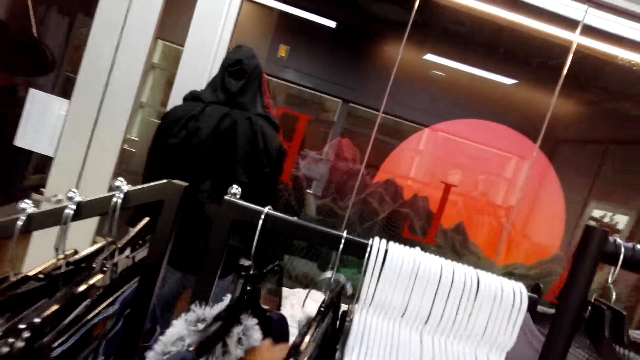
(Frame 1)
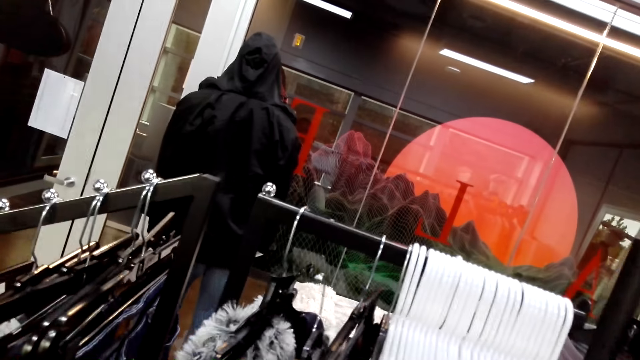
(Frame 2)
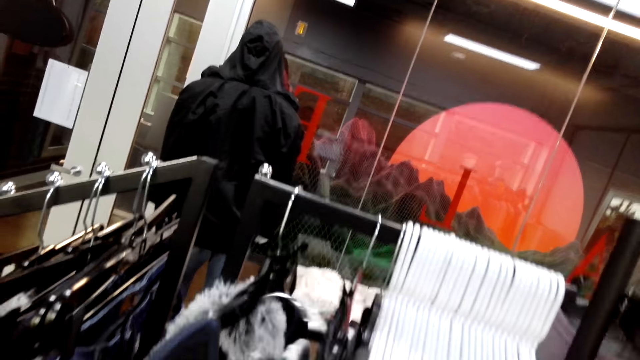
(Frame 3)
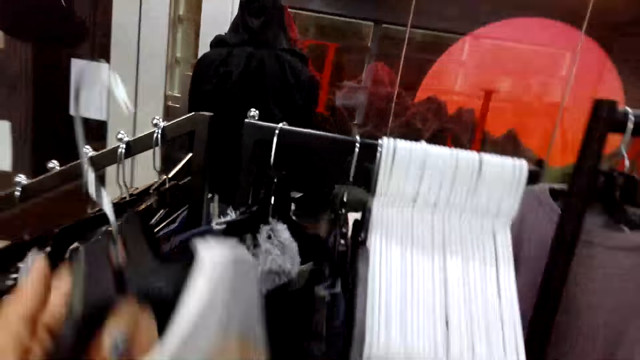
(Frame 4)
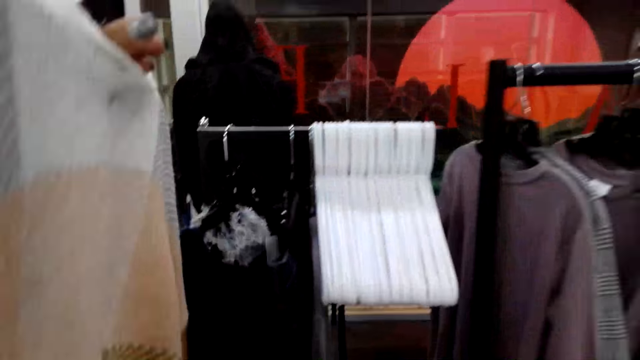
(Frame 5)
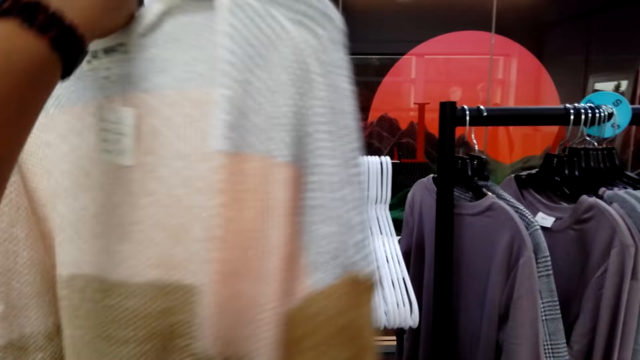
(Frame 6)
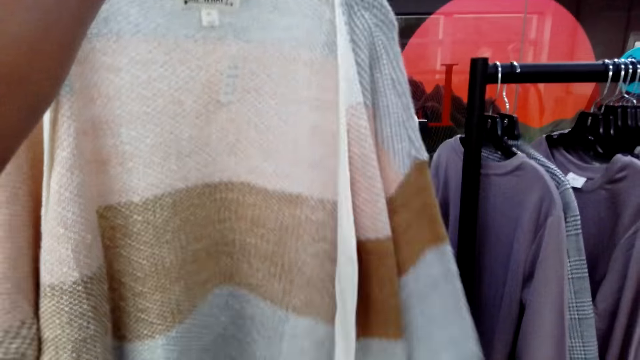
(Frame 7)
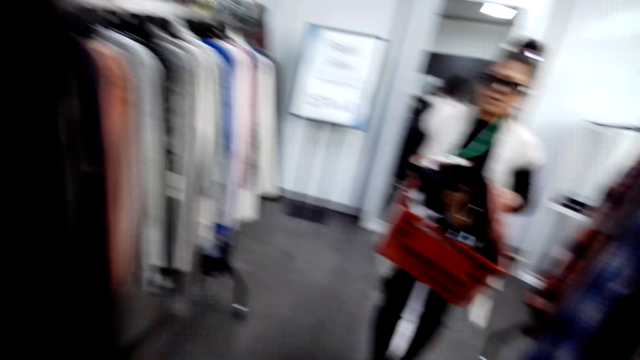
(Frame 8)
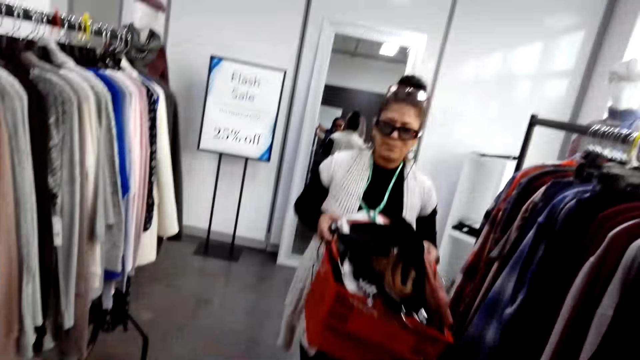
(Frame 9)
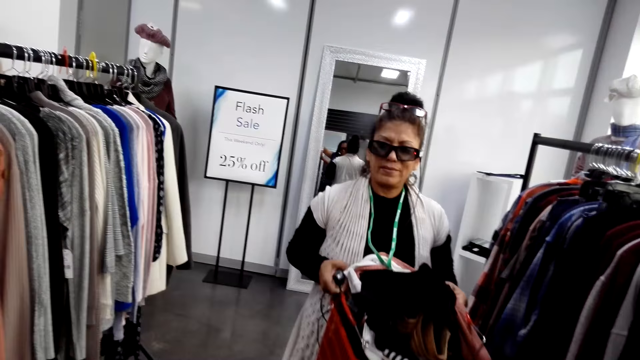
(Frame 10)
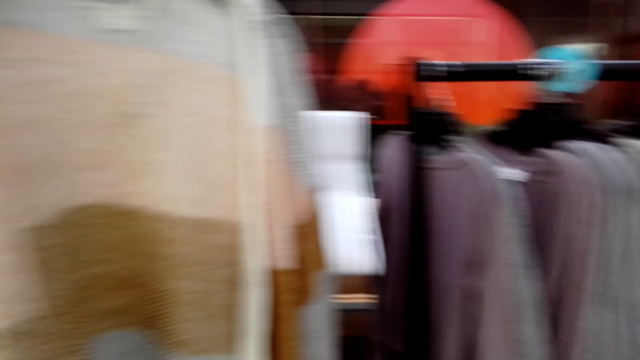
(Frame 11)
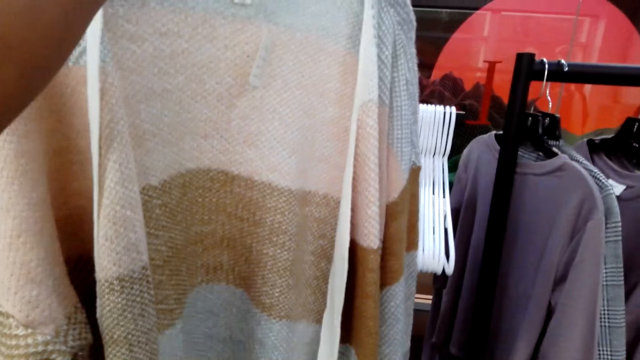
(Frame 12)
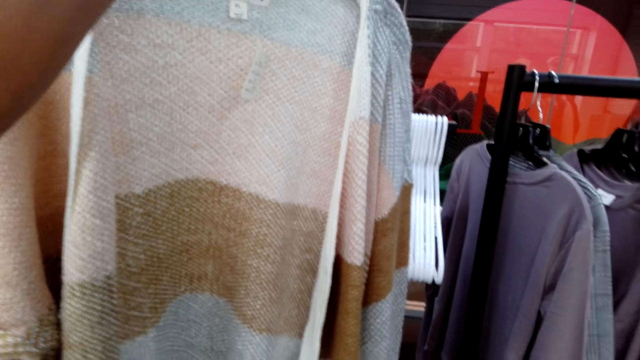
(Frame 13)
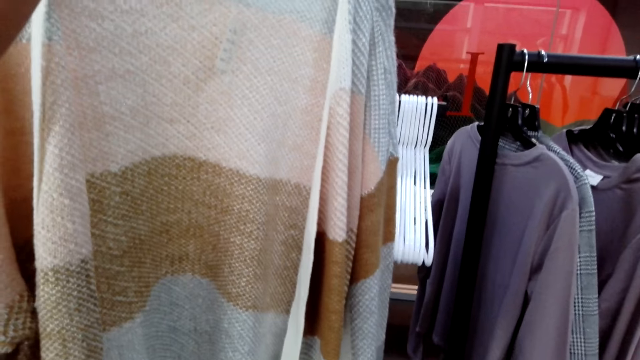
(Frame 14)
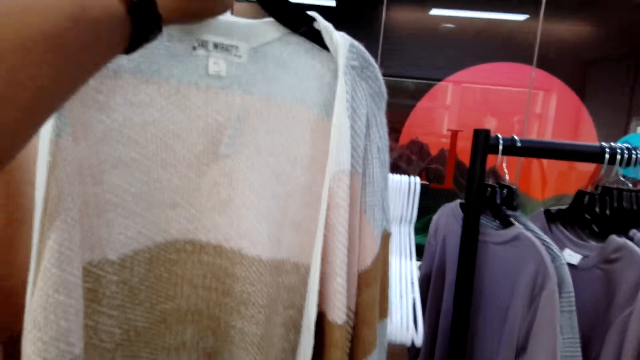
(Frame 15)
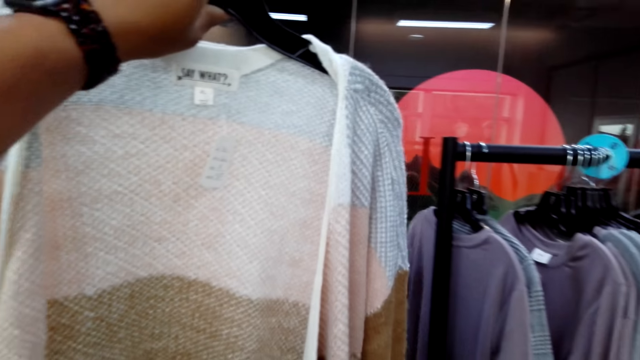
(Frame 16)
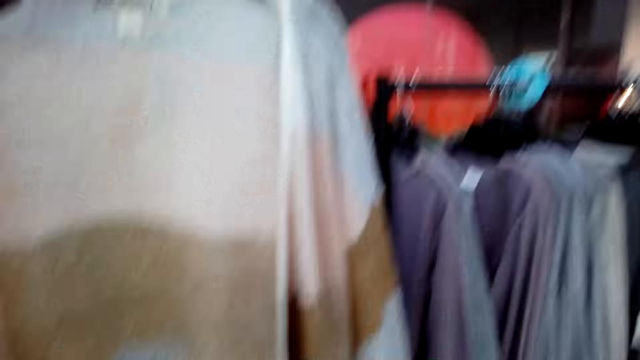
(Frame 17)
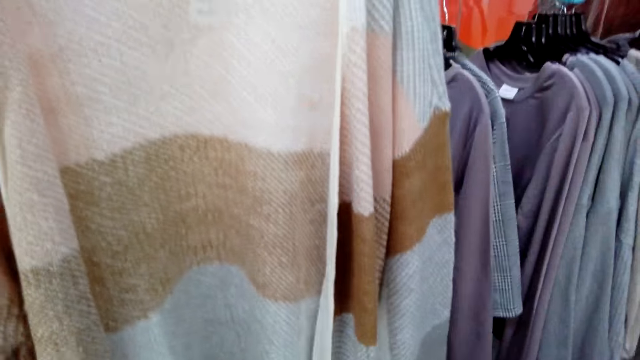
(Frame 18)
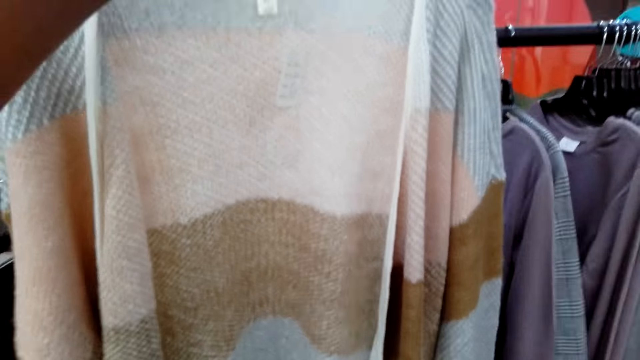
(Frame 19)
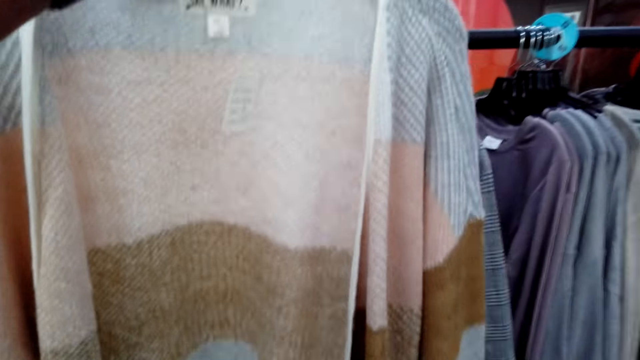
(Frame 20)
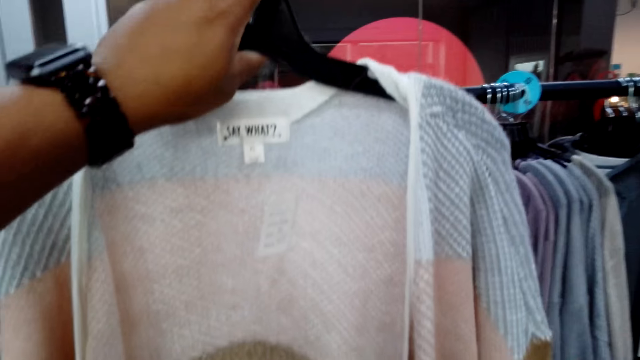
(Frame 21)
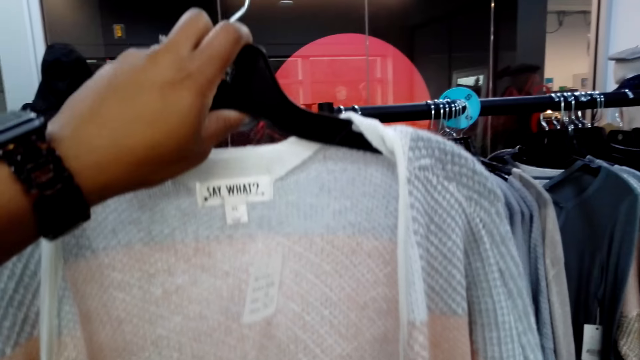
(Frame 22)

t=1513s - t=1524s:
The camera wearer picks a top sweater from the hanger. They hold a cloth on a hanger. They turn to the side. A man holds a trolley with clothes. The camera wearer turns to the side. They hold the cloth on the hanger.

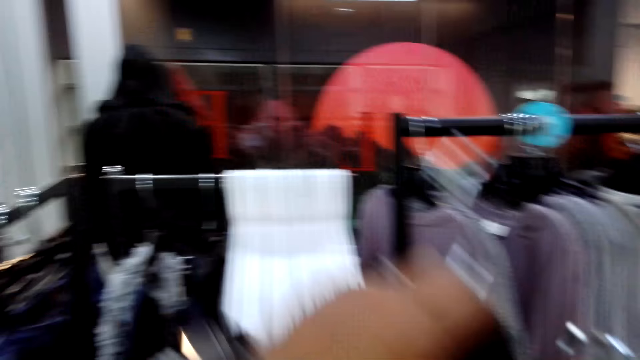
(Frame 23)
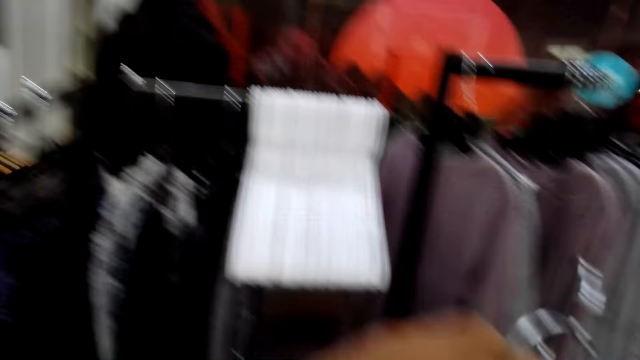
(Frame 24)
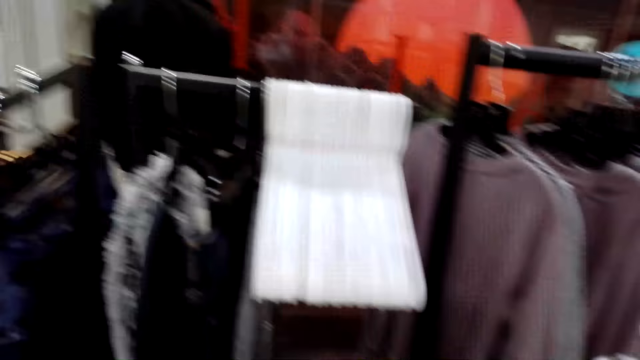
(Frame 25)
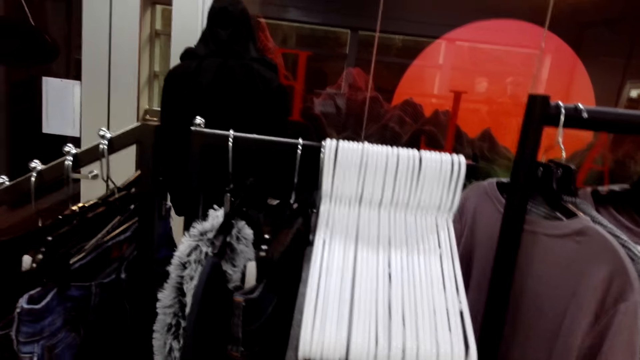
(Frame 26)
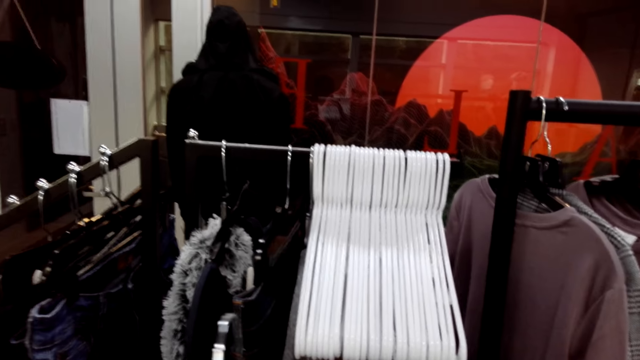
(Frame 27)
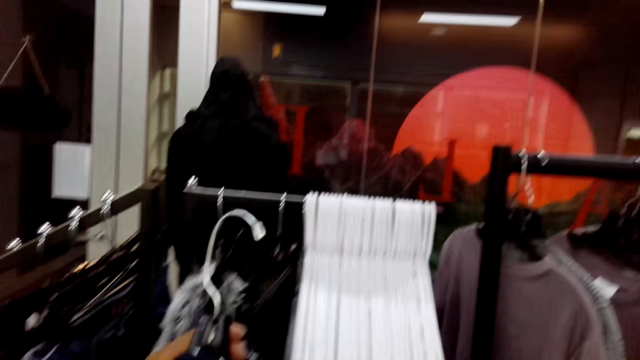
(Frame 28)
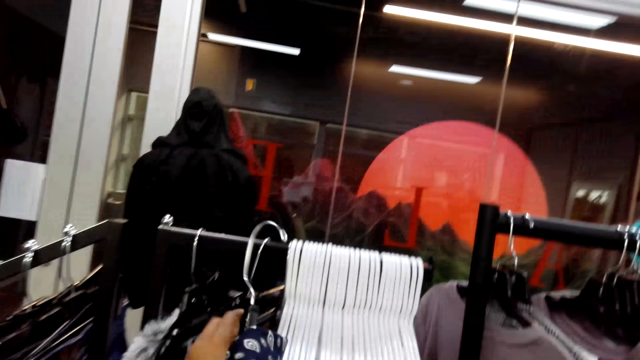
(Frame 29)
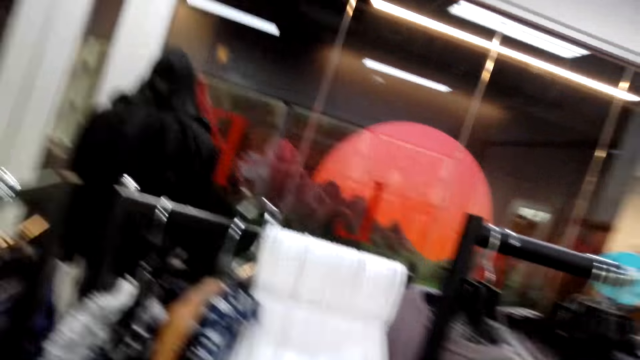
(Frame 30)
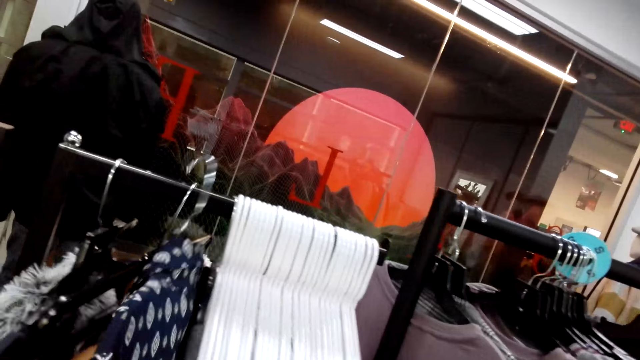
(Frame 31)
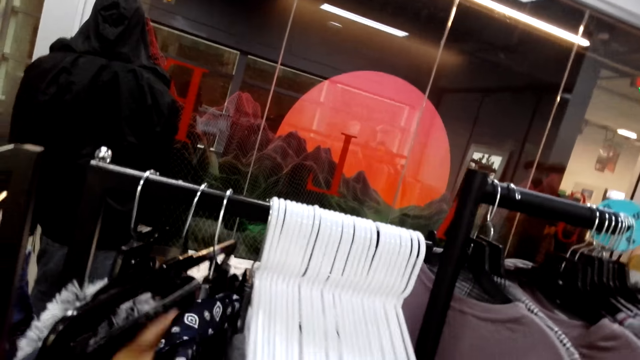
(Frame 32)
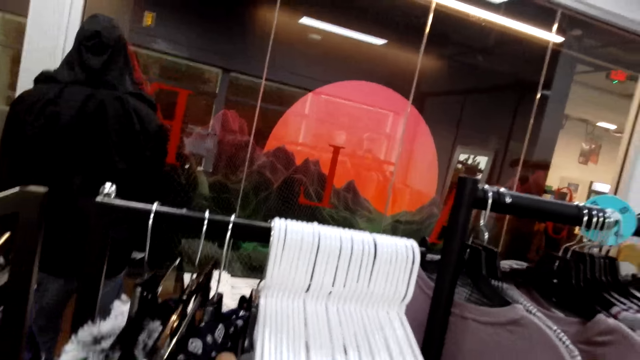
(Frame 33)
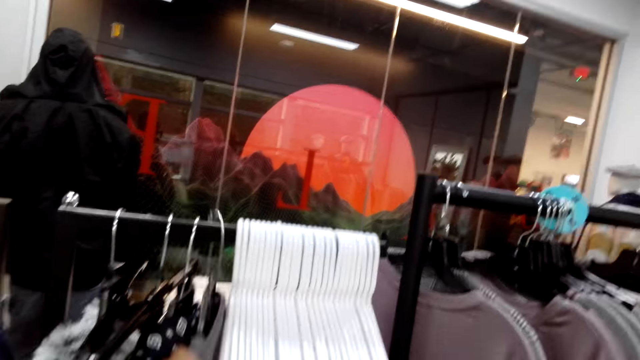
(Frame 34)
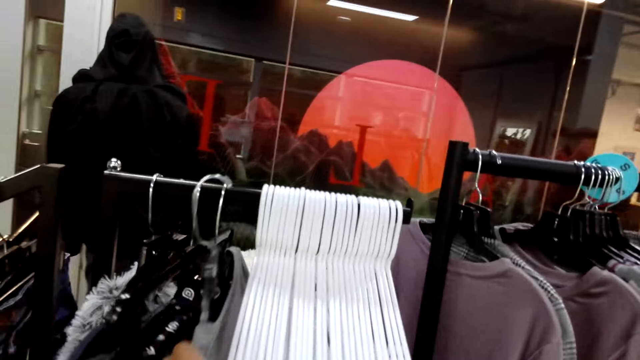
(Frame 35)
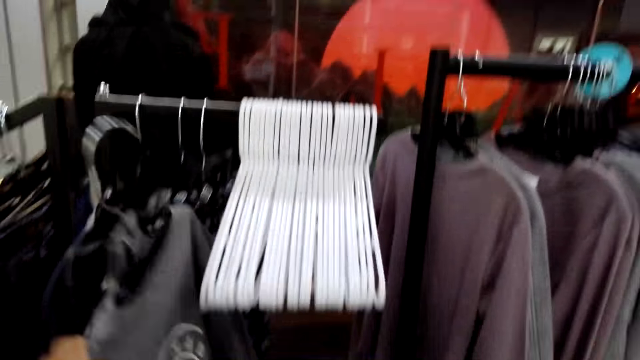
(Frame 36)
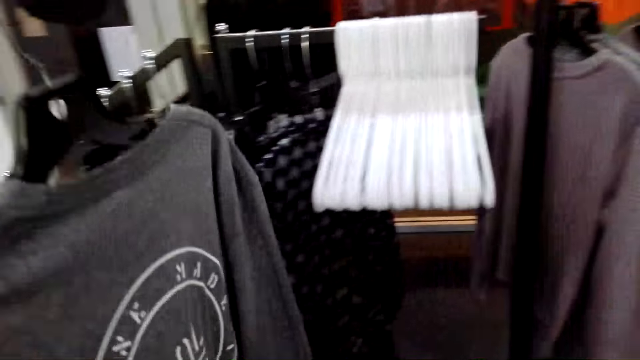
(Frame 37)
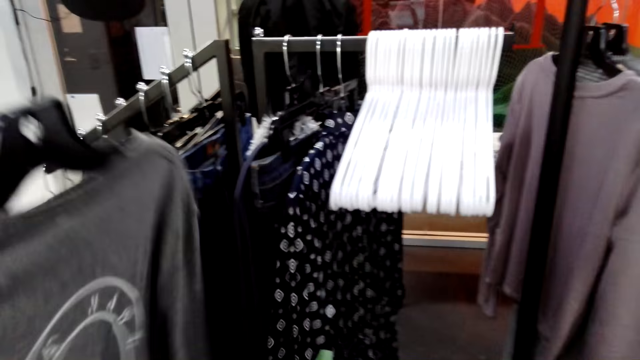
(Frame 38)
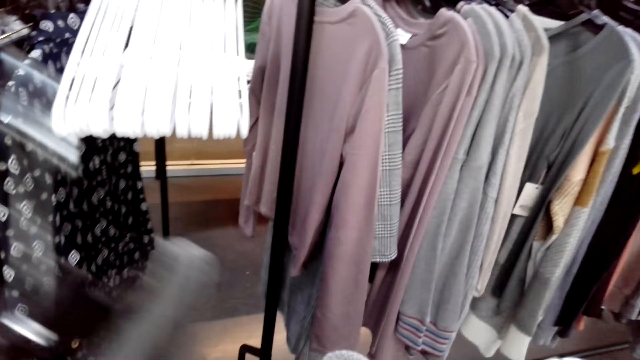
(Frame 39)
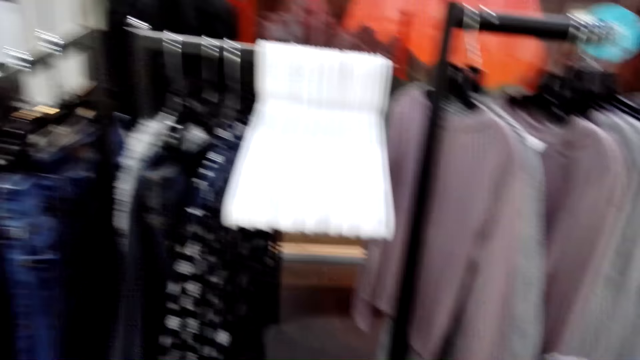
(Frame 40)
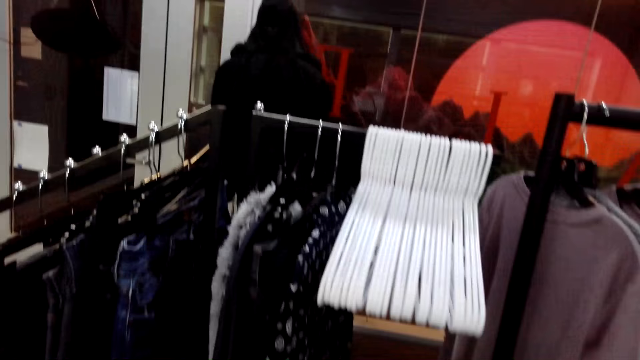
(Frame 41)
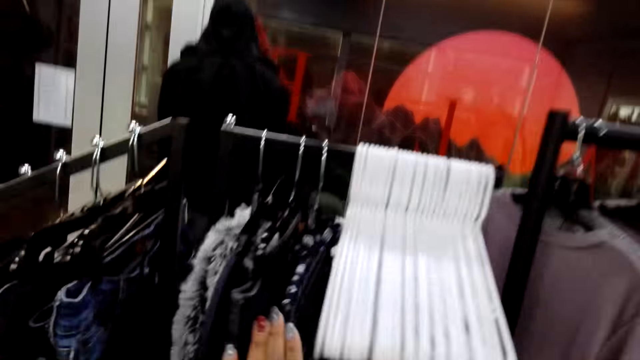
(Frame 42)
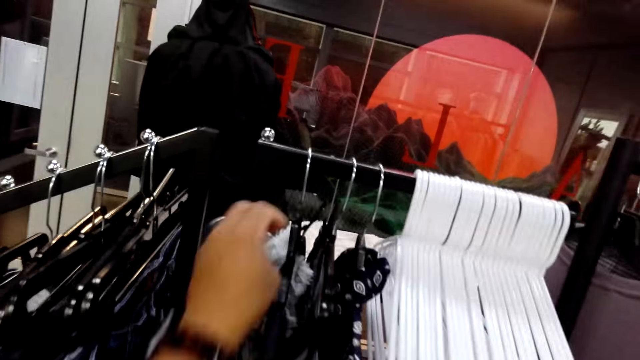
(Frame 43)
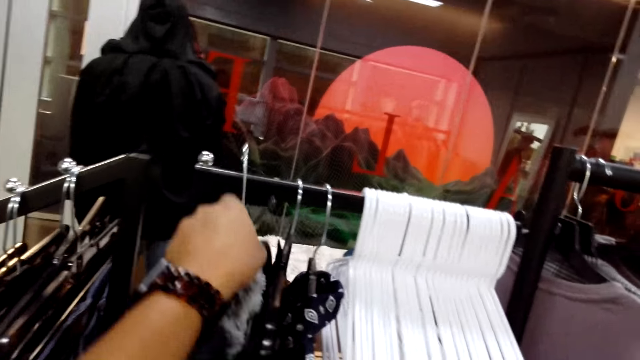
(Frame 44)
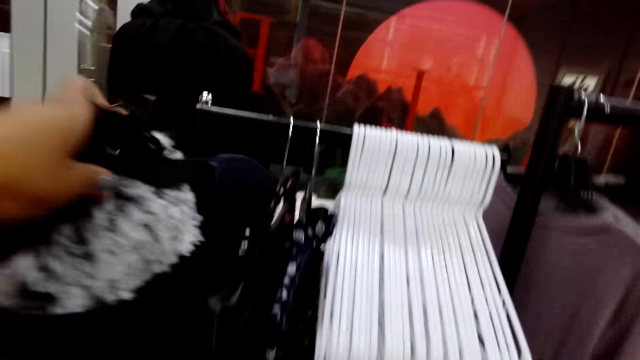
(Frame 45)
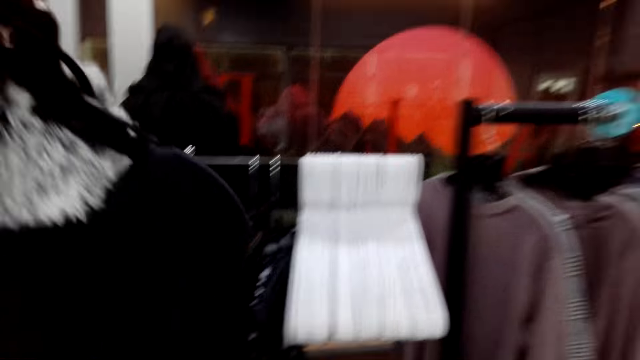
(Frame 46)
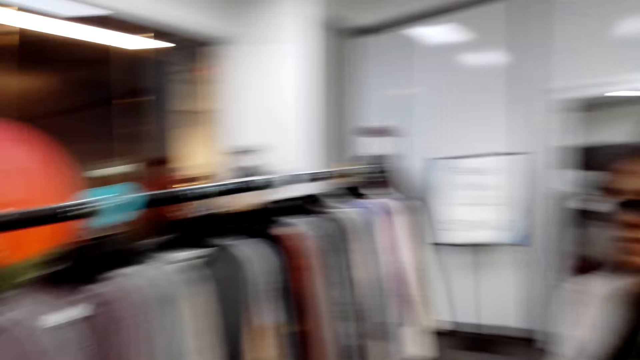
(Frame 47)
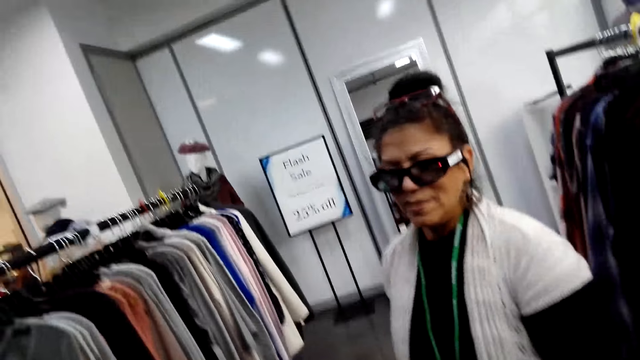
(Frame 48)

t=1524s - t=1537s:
The camera wearer turns to the side. They put a hanger on a rod. They return the dress to the display. They pick a t-shirt from the hanger on the rod. They turn to the side. They pick a scarf on a hanger on the rod. They turn to the side.
